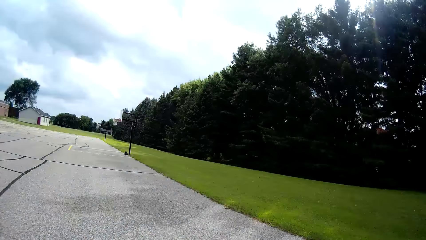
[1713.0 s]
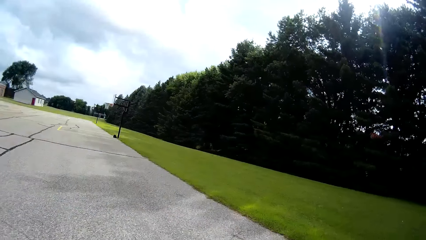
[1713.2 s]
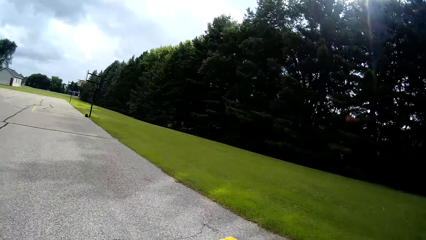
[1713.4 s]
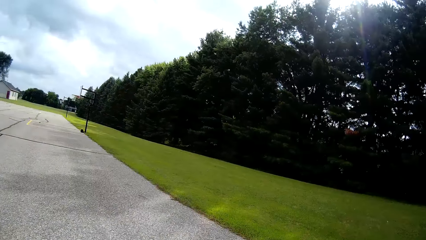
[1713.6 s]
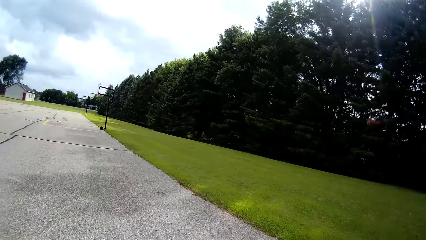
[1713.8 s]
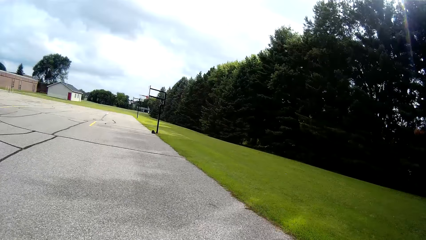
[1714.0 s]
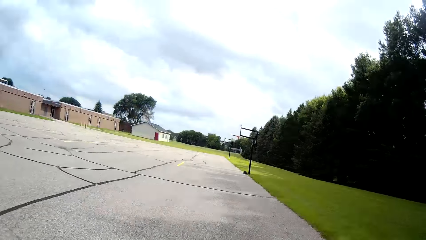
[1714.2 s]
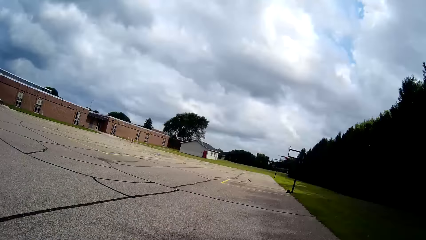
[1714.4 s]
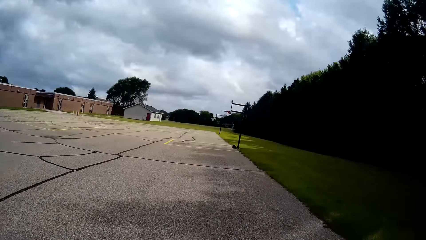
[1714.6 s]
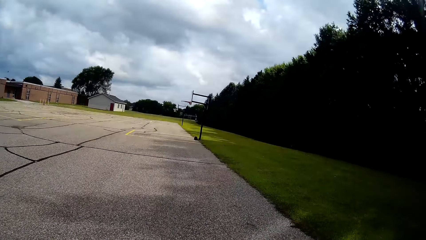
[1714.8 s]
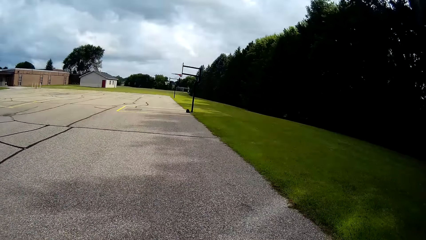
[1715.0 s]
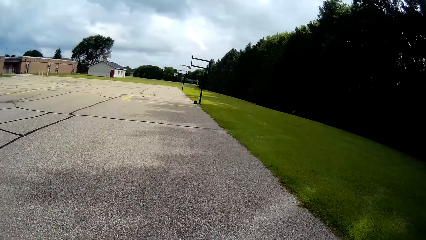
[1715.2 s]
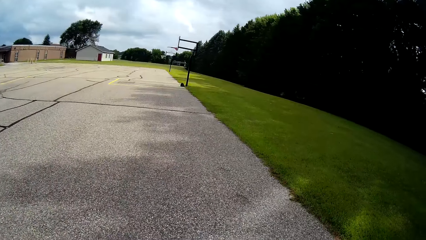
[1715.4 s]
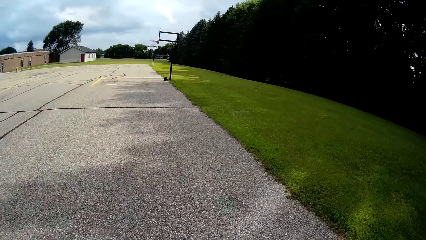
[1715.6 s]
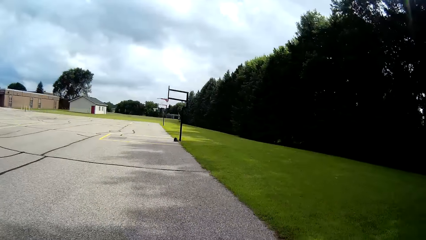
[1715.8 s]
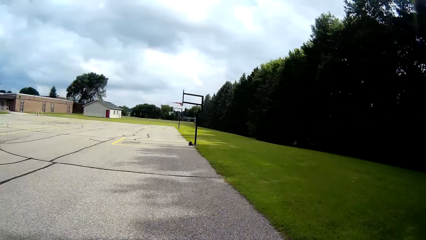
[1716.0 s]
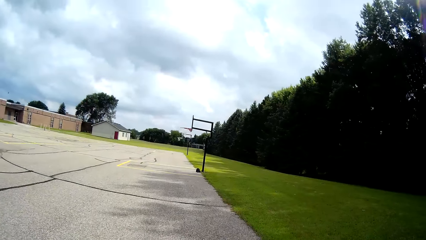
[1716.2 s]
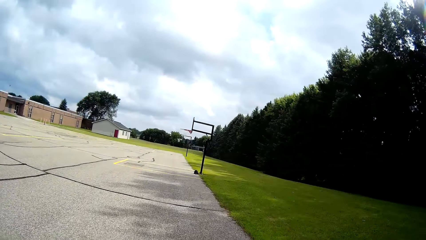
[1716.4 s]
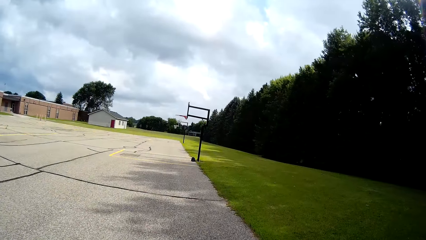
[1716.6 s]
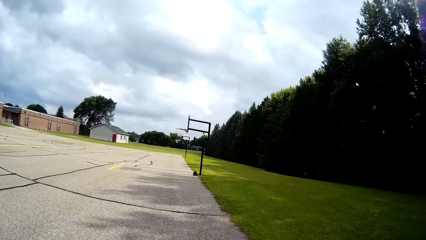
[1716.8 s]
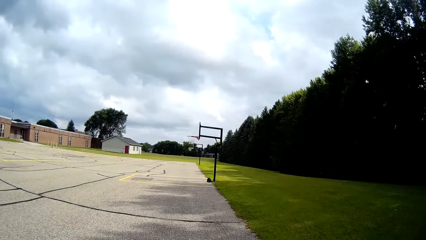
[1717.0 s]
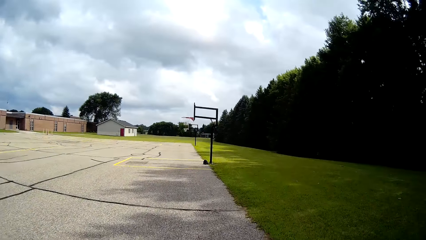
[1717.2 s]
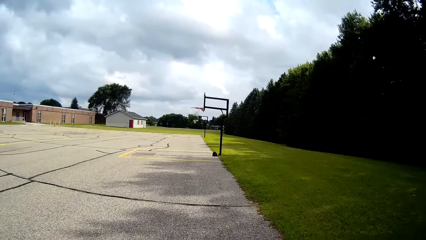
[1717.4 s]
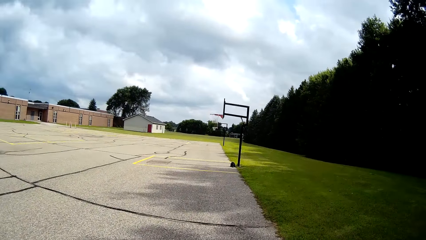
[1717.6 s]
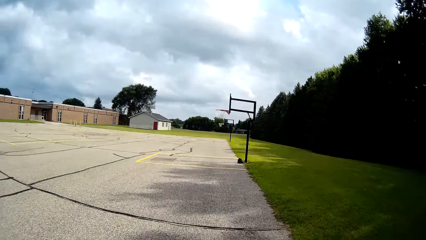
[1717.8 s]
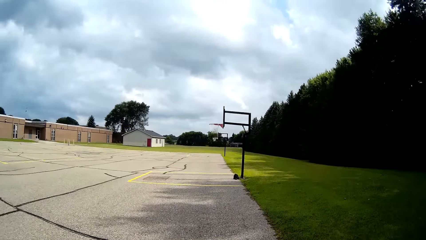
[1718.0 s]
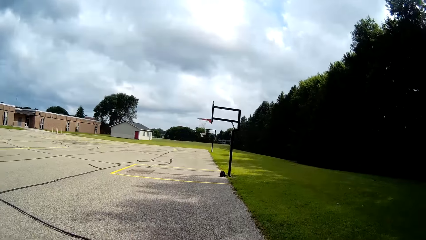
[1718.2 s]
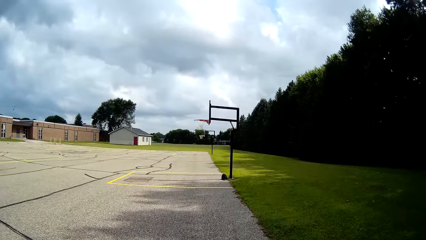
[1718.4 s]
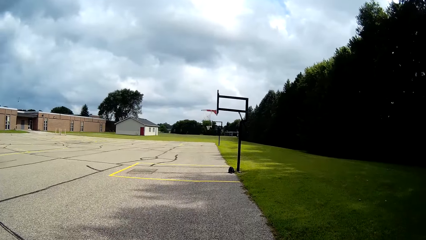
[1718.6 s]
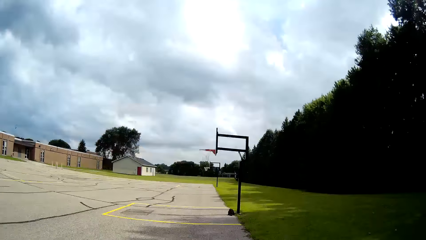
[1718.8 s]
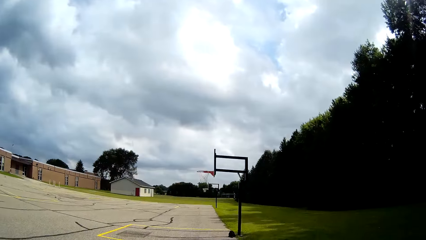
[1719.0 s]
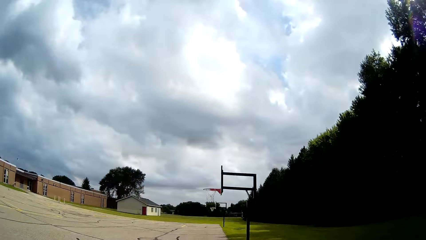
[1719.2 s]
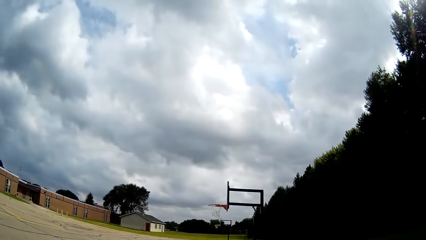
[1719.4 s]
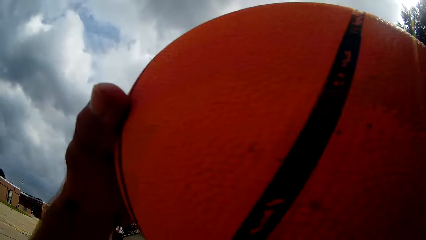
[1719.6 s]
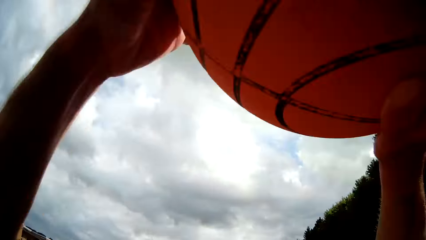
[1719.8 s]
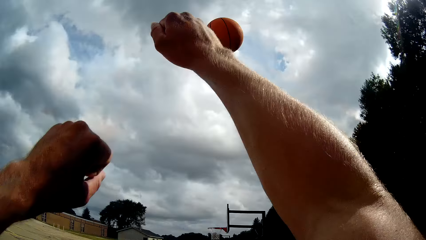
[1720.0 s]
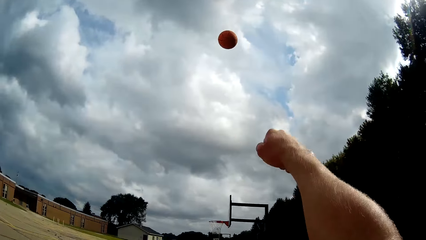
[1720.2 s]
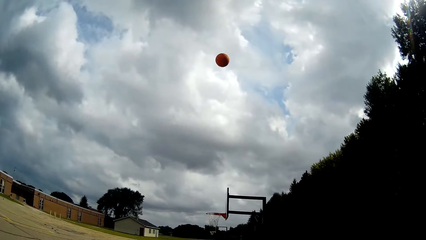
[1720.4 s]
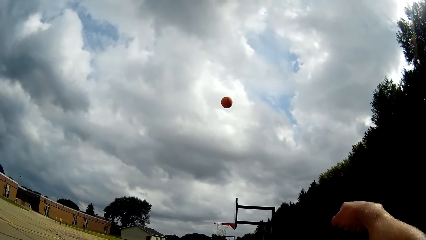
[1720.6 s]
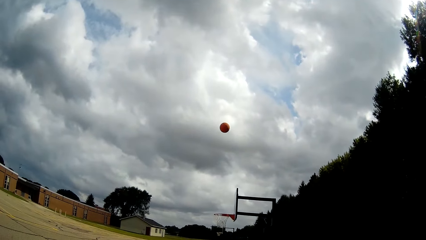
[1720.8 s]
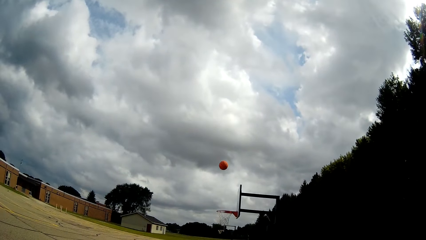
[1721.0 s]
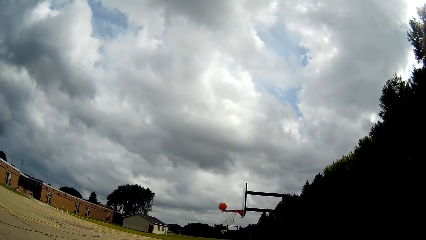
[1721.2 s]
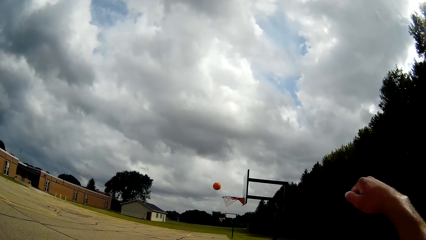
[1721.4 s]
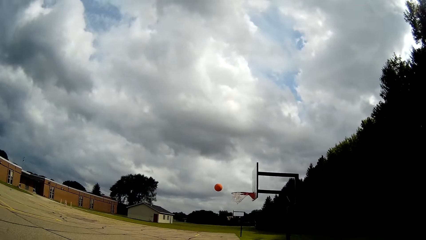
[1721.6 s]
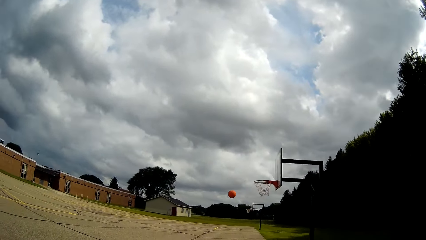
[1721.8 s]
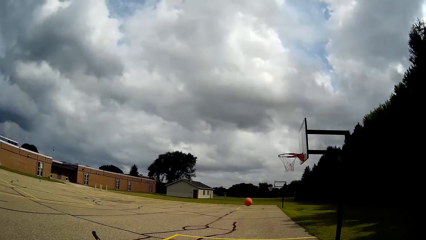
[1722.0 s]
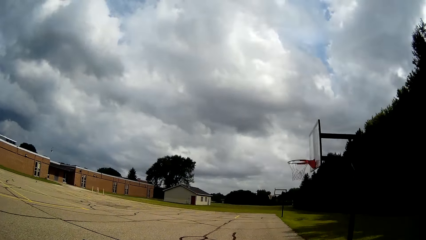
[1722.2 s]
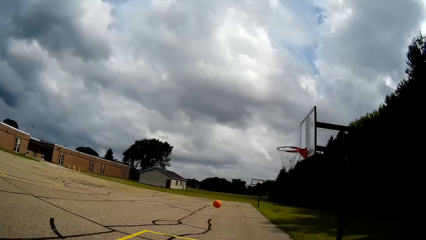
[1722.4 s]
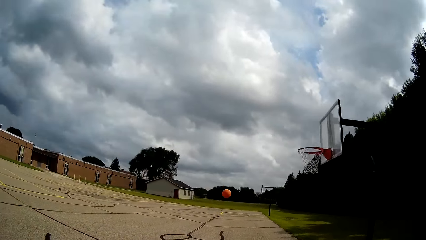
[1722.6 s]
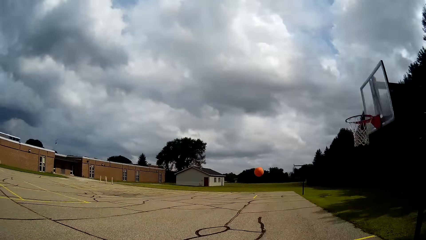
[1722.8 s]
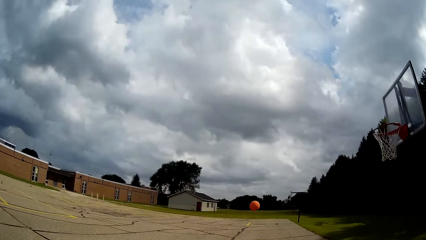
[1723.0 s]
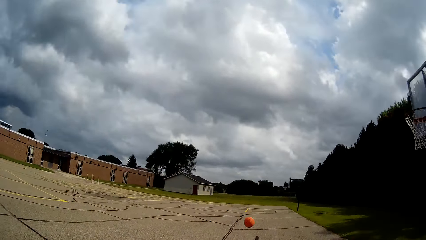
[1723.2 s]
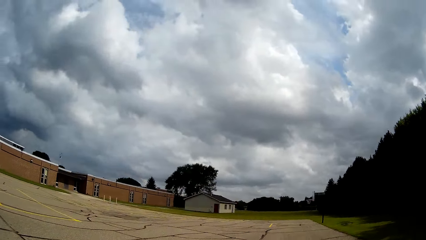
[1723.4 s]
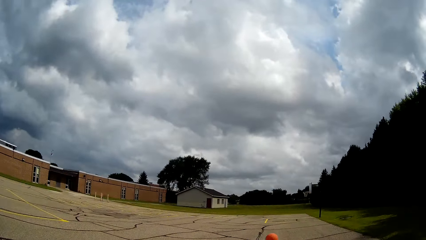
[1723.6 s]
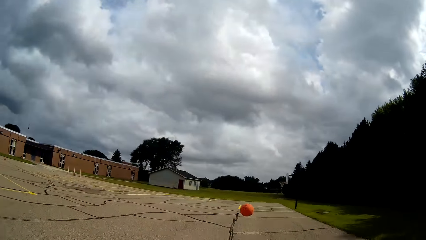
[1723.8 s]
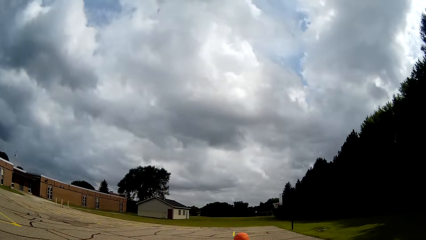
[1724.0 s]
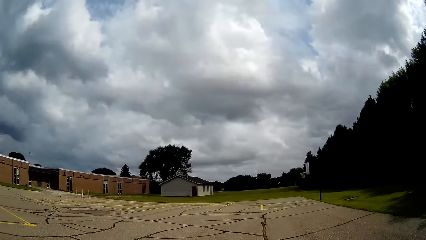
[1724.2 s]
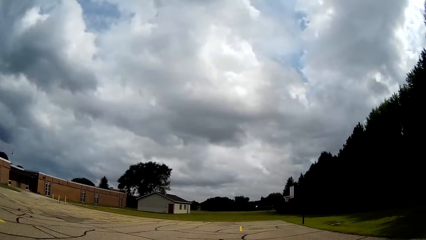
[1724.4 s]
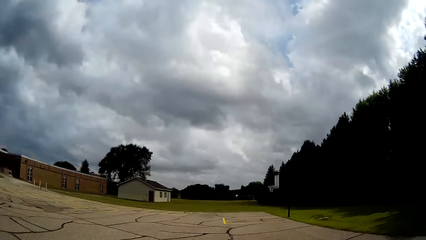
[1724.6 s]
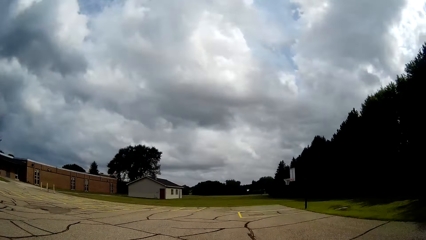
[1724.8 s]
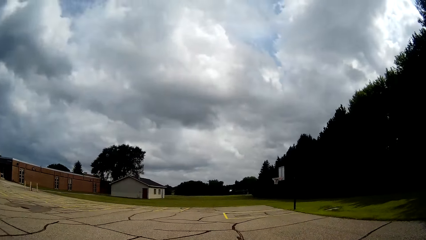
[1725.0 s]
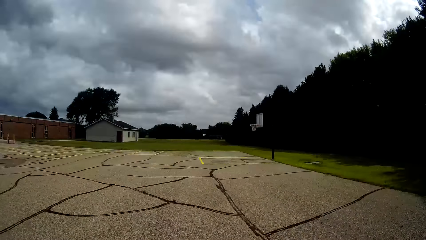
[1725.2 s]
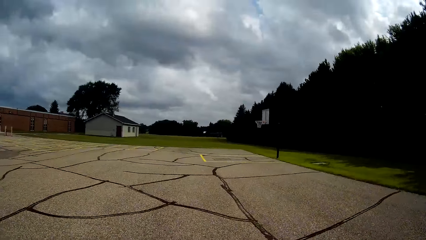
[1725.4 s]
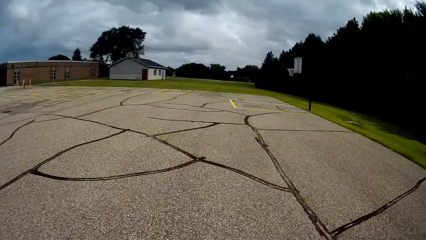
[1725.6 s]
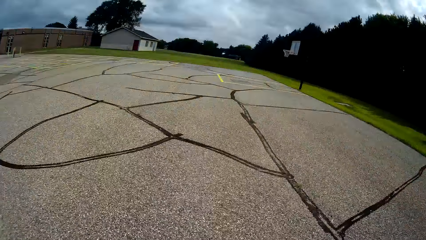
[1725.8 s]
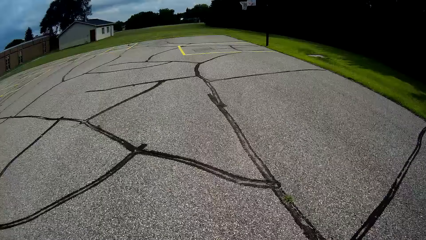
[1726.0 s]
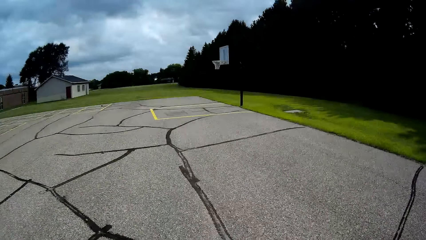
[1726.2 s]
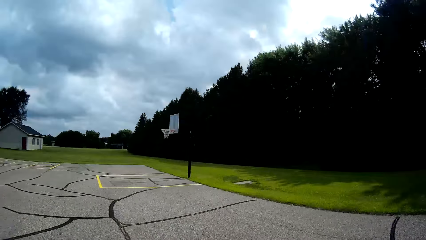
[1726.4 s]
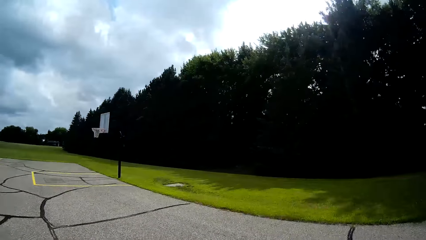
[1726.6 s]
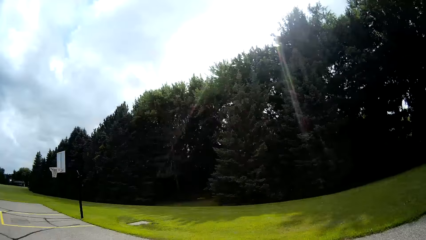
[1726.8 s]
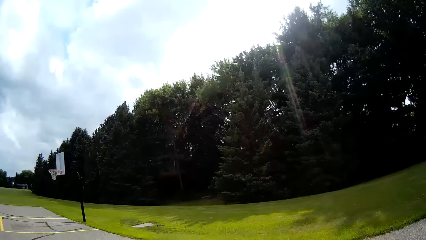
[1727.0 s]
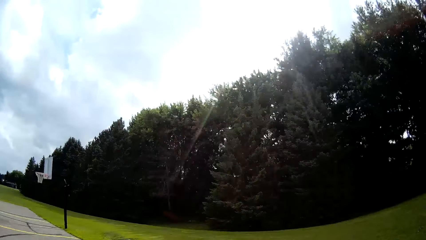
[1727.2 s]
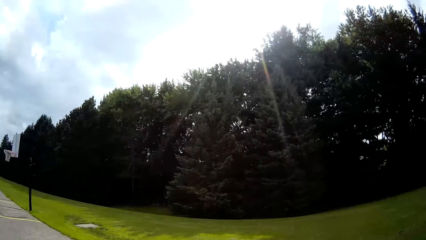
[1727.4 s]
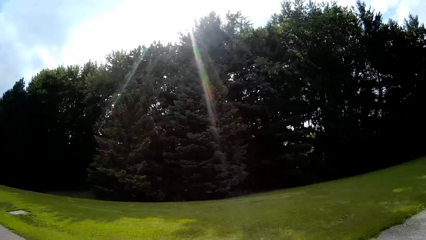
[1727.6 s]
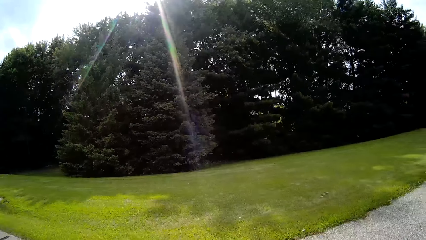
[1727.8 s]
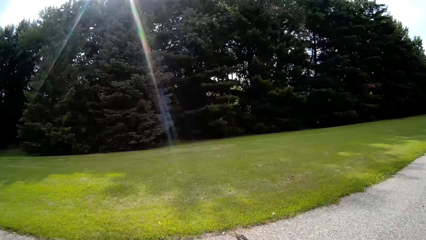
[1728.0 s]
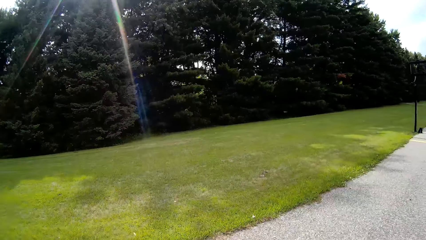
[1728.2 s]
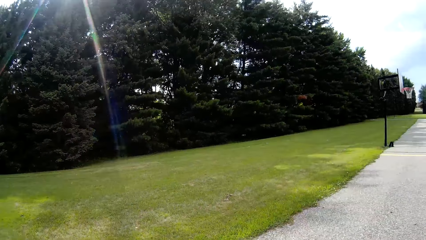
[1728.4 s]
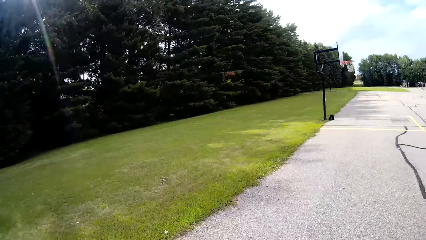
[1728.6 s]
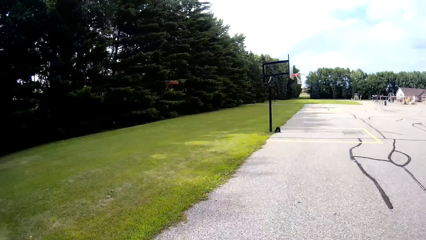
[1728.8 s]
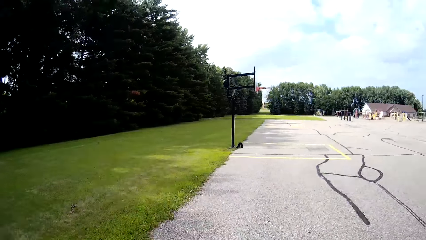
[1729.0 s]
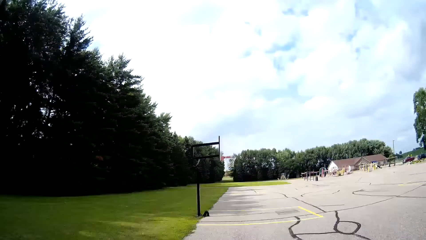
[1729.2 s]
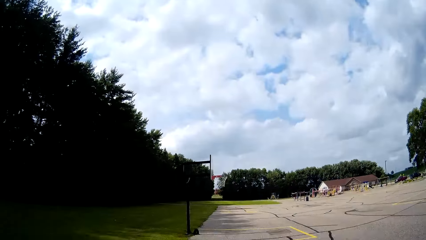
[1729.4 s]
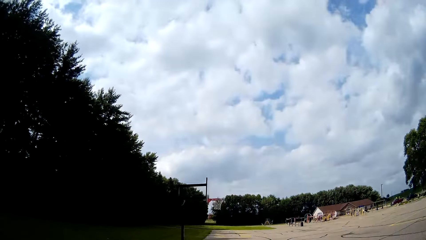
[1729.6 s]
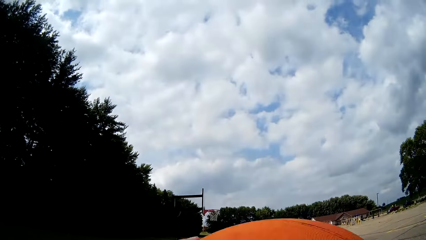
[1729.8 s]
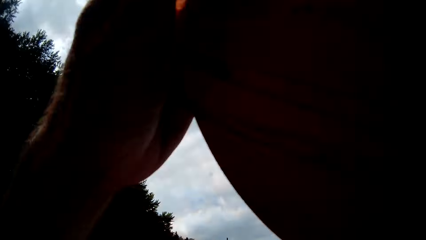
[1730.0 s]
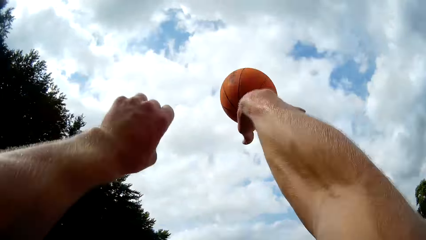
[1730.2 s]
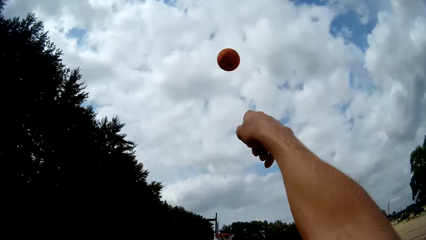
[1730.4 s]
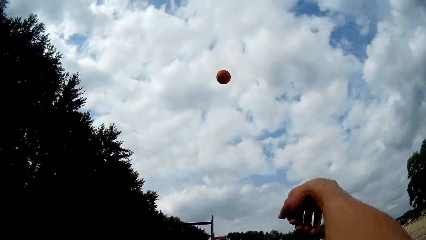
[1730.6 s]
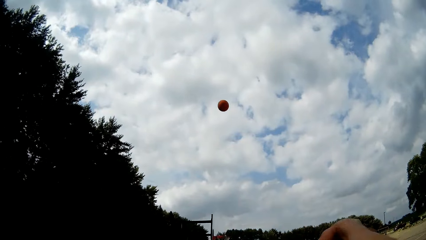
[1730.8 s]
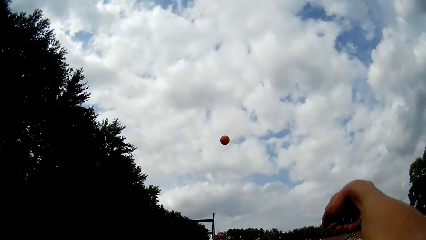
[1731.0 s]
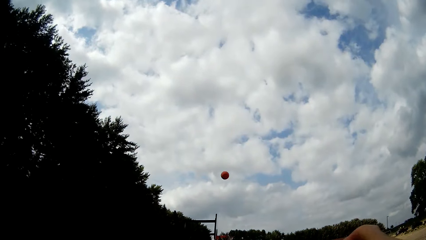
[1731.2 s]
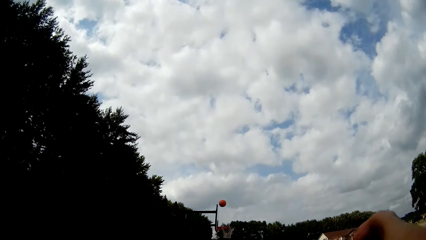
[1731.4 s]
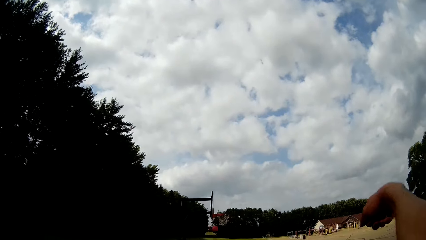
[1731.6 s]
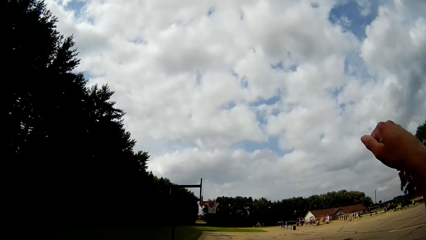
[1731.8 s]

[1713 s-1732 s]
The camera wearer bounces the ball on the ground. He throws the basketball with his two hands towards the basketball net. He runs after the ball. He picks up the basketball from the ground with his two hands. He bounces the ball on the ground. He throws the basketball with his two hands towards the basketball net.
